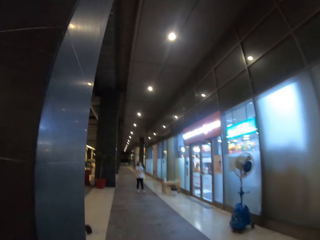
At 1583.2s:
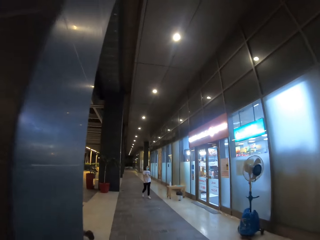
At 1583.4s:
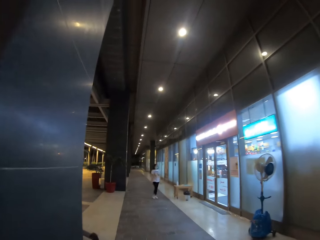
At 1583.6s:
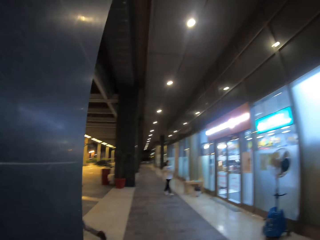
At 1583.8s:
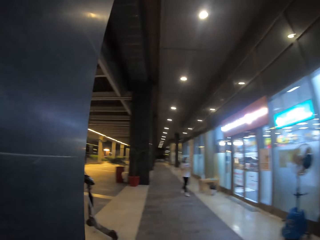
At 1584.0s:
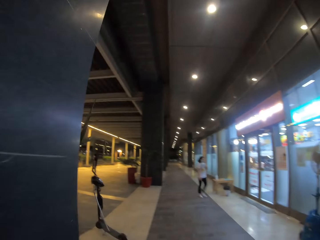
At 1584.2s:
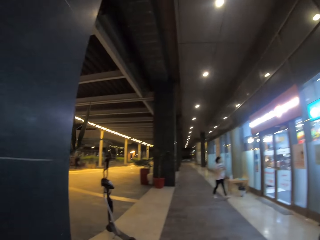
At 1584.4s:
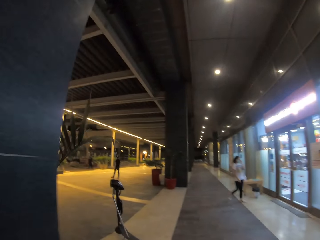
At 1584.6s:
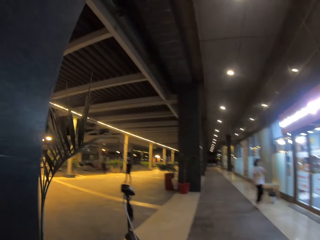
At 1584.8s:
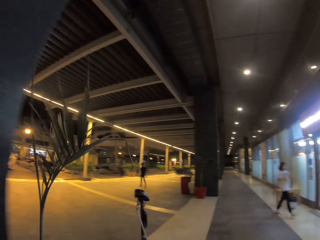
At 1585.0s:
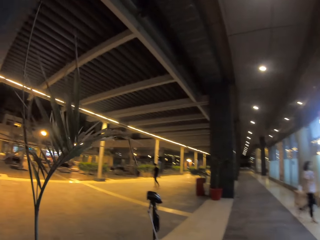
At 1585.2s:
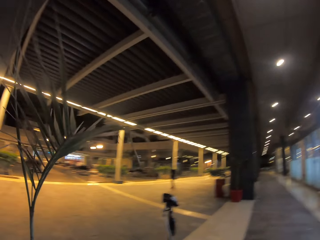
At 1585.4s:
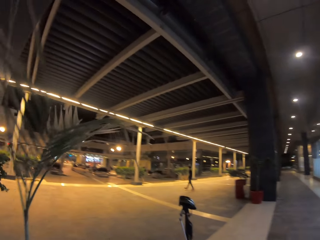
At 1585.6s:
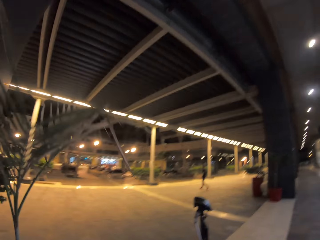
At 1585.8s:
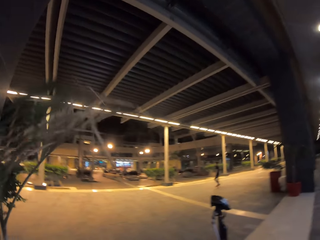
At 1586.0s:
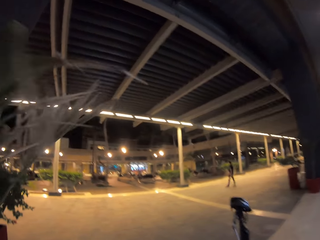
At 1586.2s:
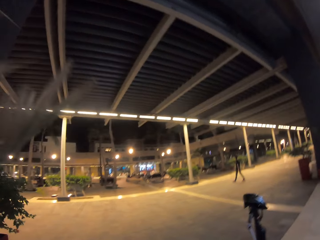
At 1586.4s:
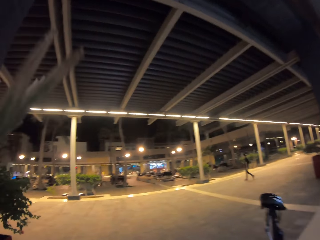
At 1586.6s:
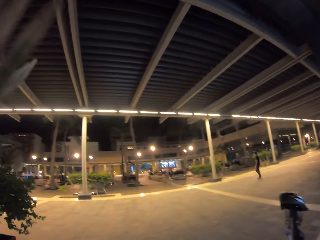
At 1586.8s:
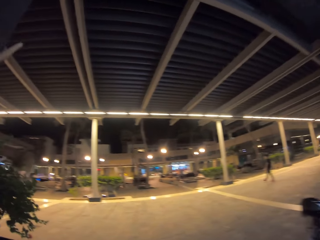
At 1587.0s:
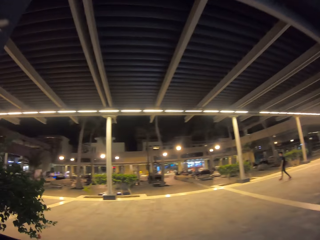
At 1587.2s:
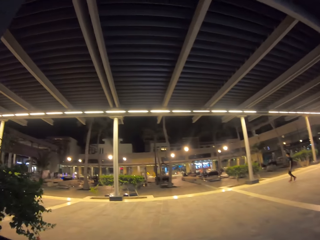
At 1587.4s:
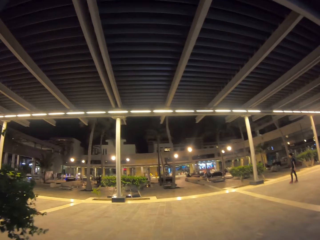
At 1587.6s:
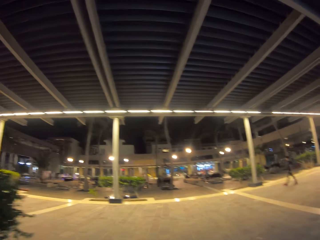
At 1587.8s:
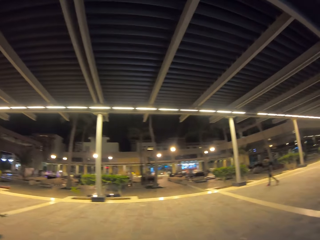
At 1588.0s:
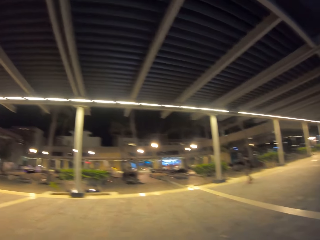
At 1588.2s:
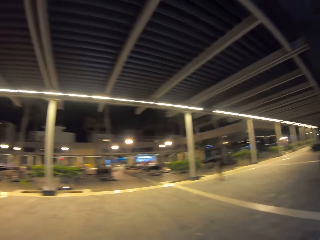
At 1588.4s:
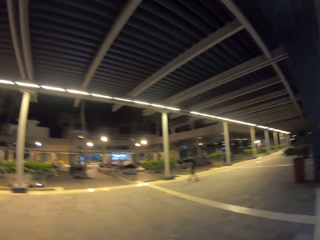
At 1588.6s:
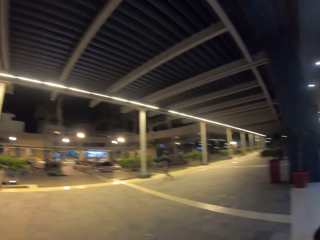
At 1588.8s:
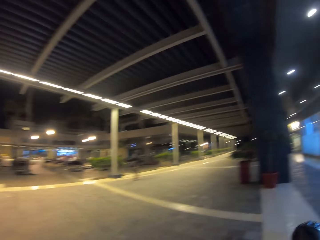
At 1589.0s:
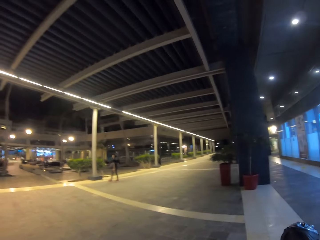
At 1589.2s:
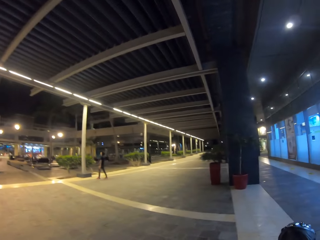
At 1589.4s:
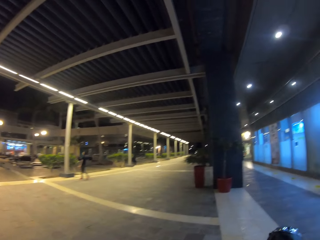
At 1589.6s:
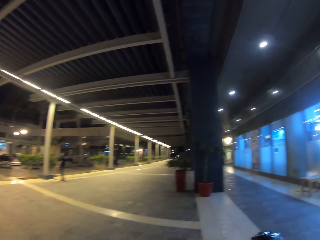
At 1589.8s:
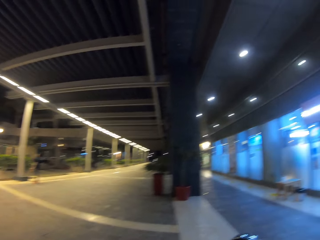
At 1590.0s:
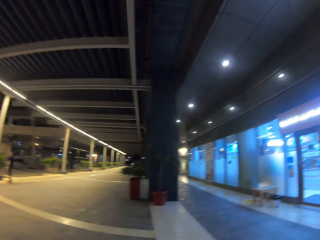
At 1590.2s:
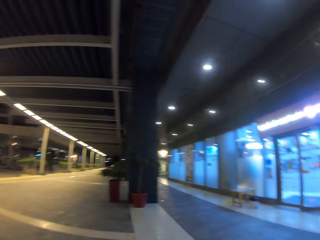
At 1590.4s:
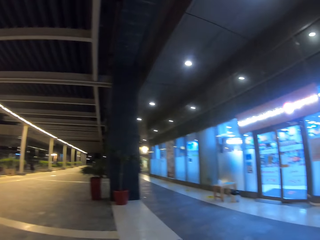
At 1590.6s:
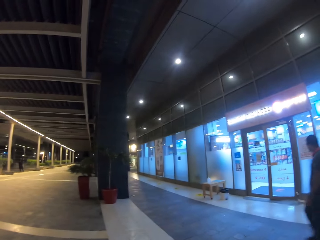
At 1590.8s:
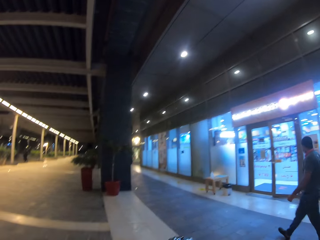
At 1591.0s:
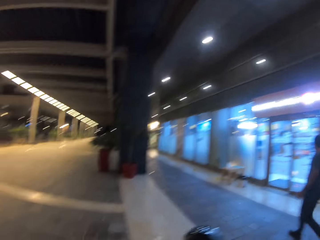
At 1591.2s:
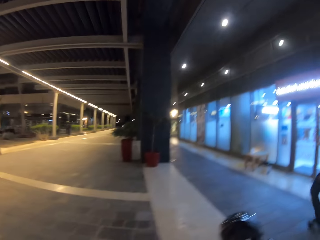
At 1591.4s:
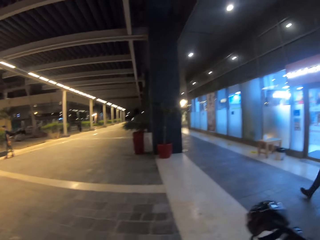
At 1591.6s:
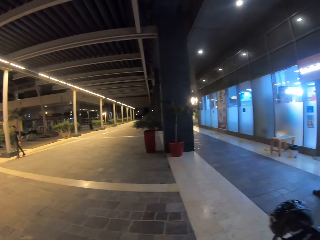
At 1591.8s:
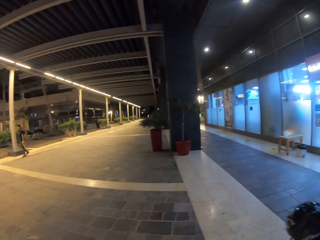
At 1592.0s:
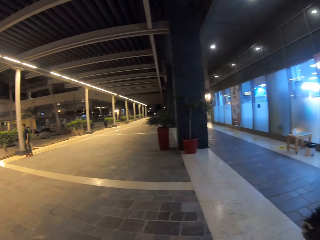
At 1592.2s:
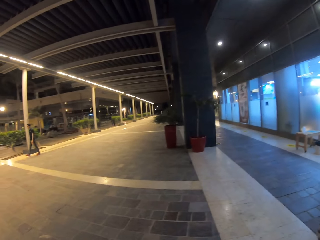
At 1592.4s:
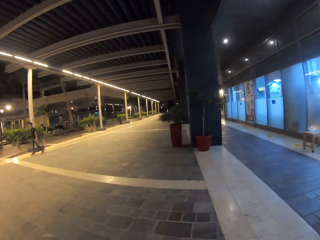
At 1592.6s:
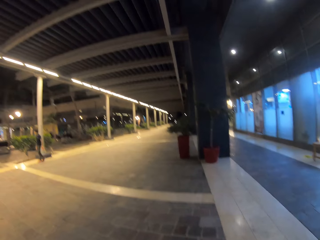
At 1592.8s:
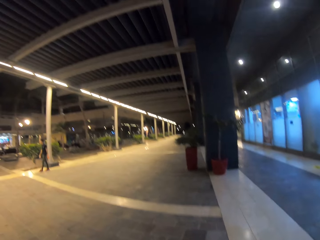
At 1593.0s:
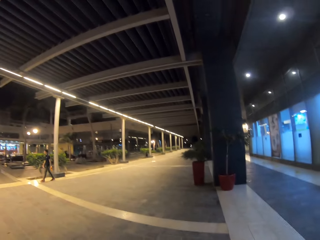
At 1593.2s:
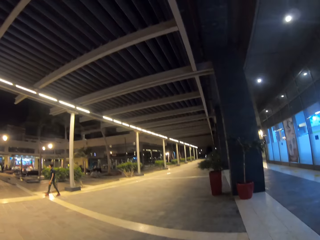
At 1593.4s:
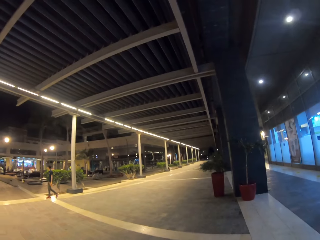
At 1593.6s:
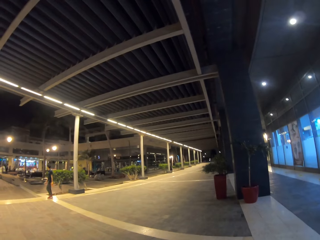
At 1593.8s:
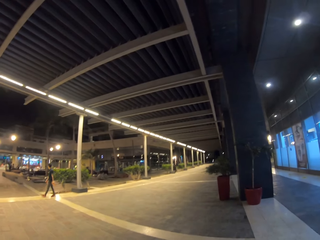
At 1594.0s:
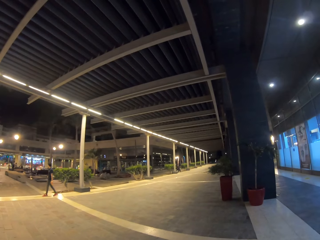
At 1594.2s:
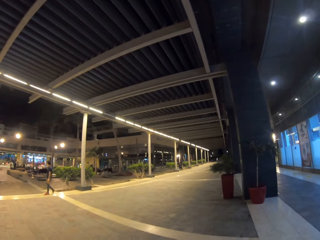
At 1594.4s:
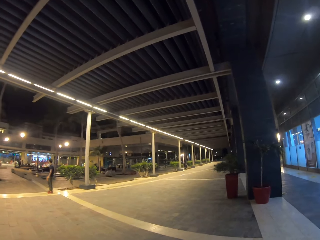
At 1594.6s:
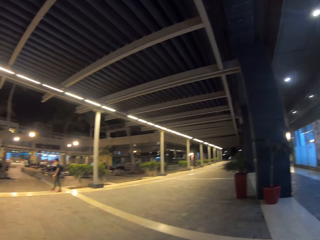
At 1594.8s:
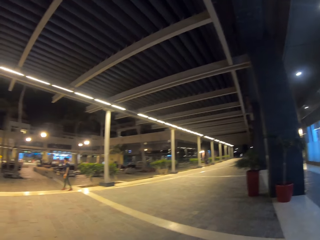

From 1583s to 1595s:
The camera wearer walks straight ahead. They look around.

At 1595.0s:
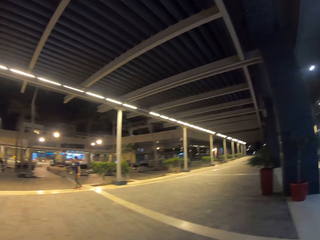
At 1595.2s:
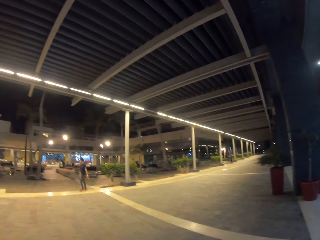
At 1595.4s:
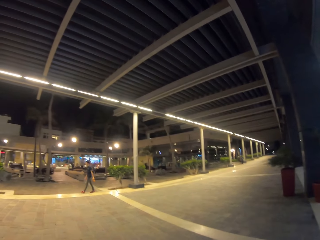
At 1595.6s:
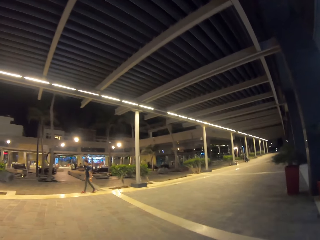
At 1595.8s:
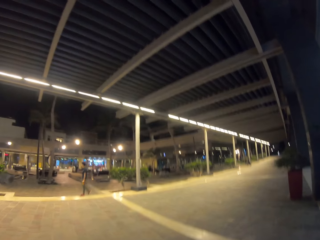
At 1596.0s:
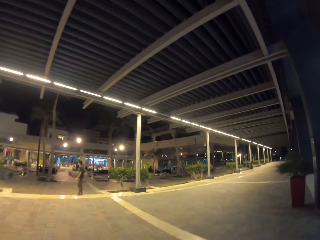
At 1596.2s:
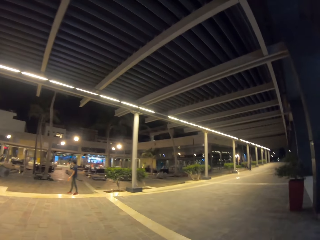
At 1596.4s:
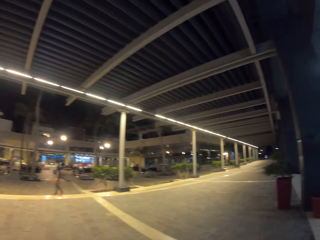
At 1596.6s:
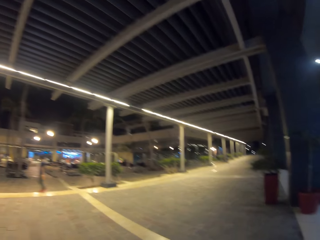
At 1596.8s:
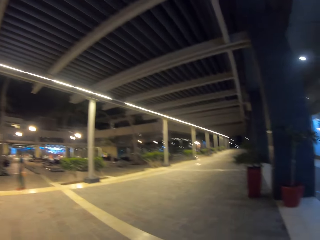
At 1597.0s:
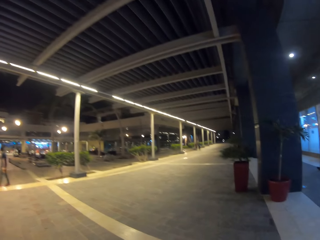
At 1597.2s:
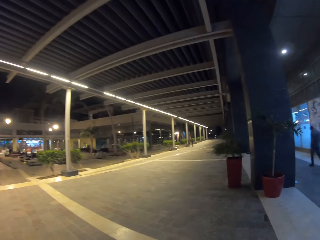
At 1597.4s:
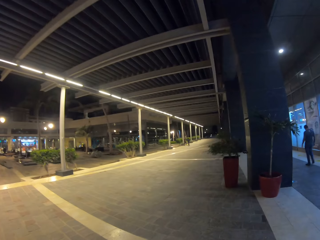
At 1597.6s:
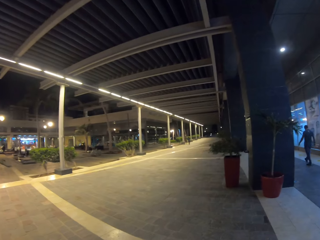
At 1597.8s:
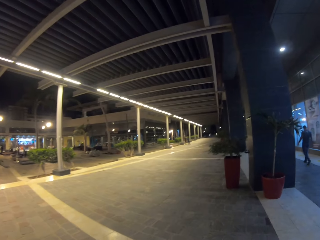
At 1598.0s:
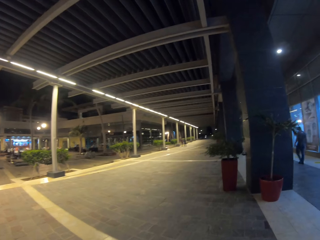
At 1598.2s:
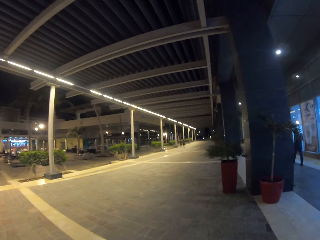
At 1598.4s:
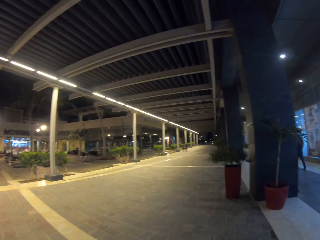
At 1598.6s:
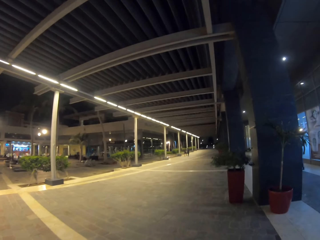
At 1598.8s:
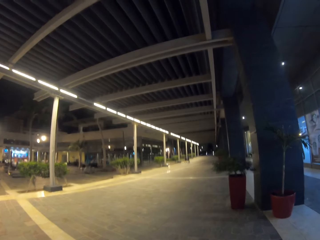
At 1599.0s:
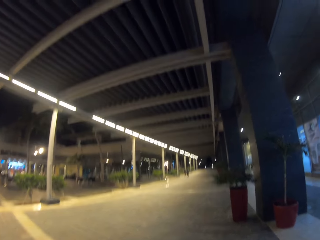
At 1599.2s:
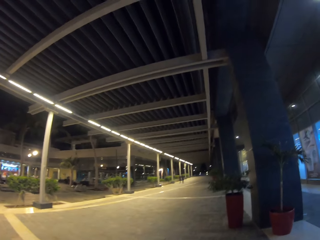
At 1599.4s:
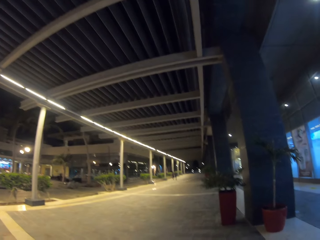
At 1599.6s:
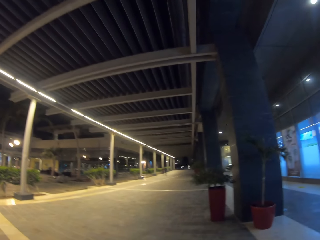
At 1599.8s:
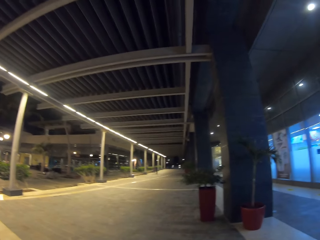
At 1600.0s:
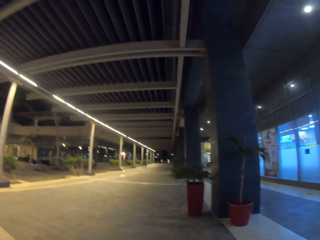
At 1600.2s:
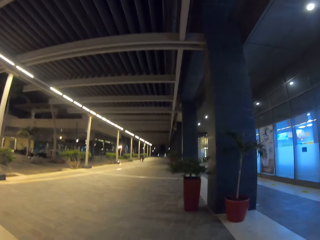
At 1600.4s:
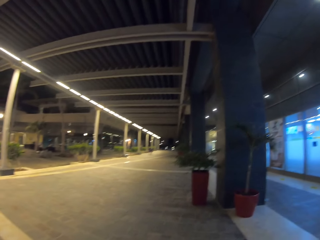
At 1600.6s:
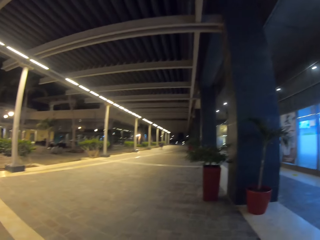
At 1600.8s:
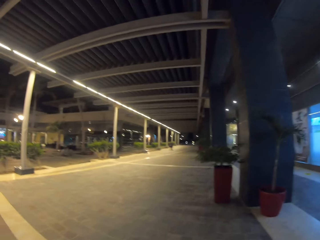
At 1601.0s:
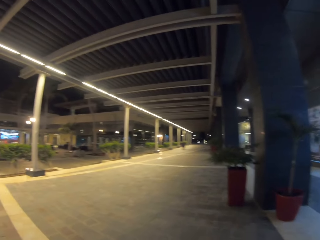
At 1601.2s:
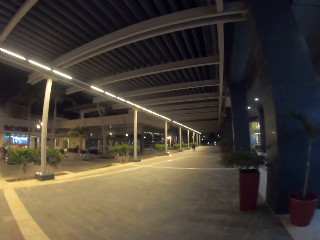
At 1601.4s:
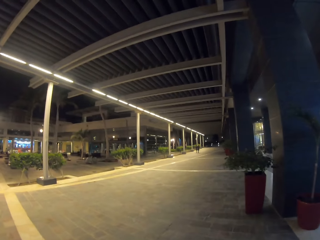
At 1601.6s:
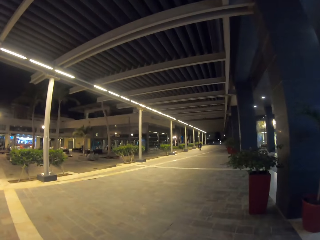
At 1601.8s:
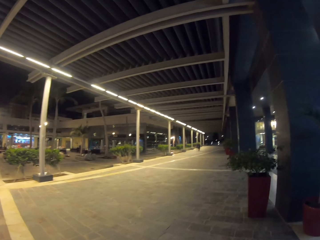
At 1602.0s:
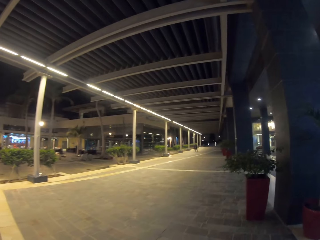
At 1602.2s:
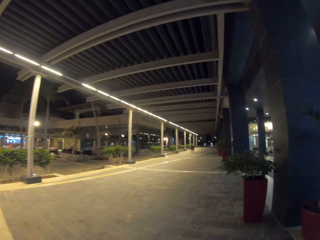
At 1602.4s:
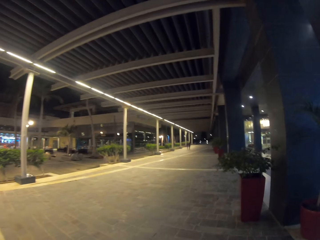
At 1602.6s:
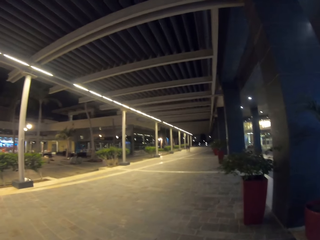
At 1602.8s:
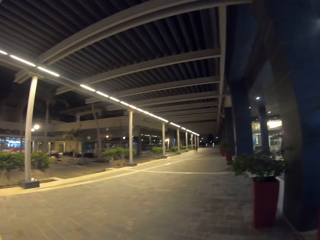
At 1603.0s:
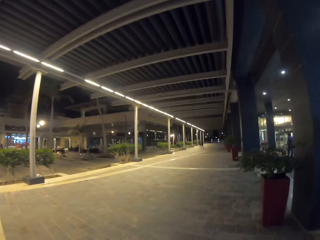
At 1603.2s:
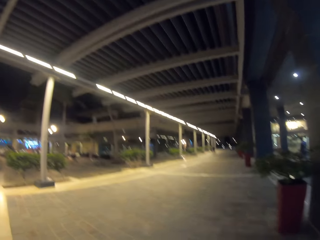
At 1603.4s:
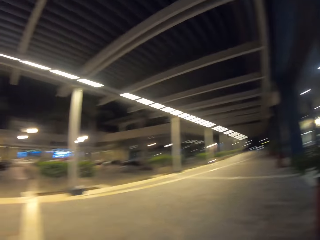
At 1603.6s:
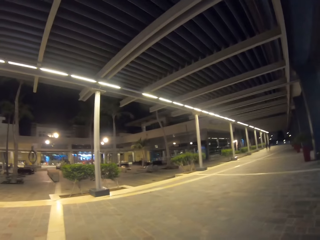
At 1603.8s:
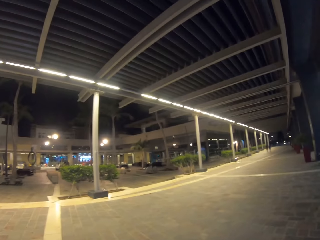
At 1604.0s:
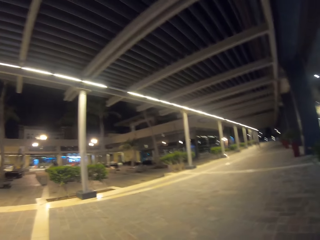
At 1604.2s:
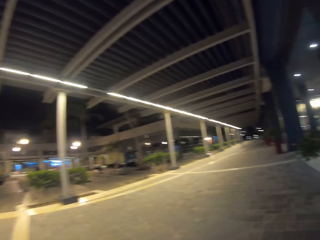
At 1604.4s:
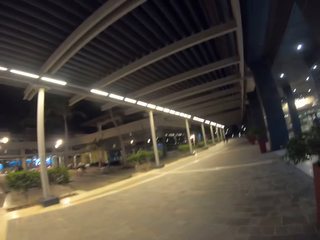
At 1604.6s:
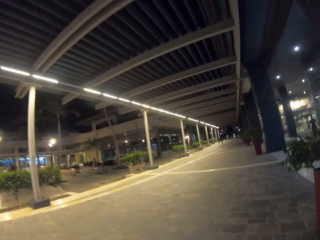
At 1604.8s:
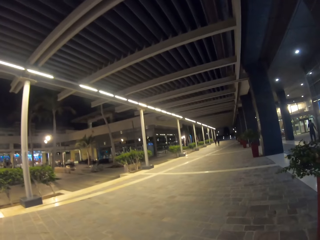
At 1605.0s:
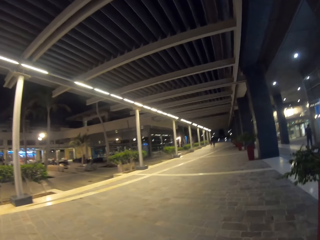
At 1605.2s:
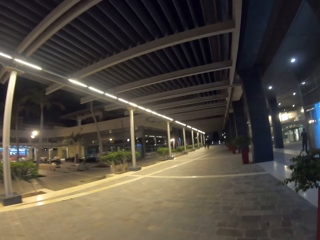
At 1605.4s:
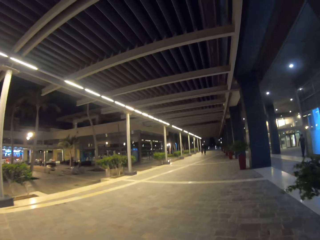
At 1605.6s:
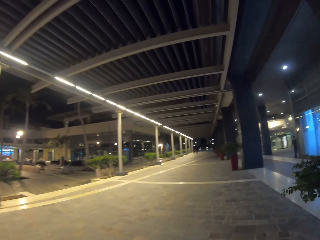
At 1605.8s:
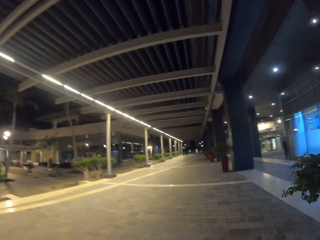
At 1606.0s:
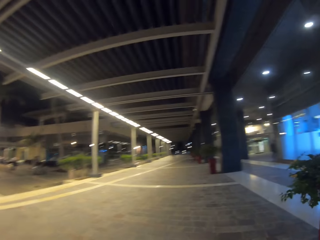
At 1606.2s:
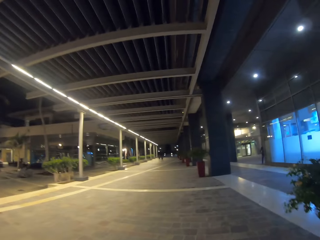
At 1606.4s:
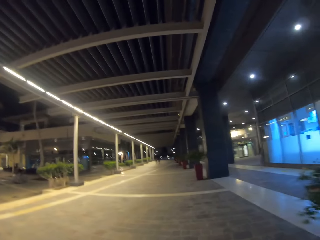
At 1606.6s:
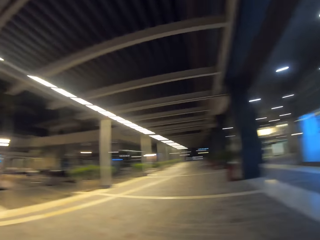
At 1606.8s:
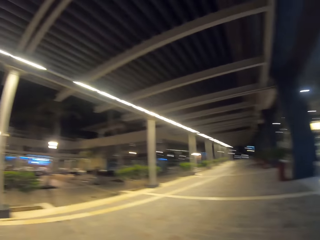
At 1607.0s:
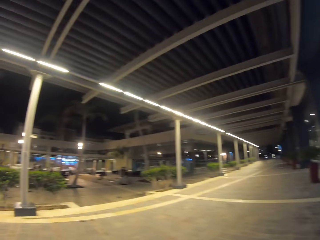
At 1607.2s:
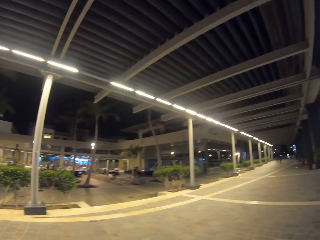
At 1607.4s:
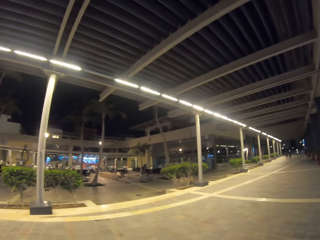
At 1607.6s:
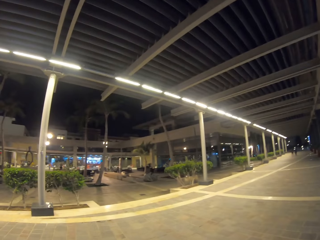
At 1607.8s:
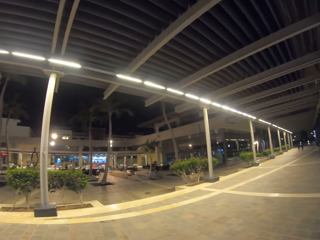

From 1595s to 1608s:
The camera wearer walks forward.
